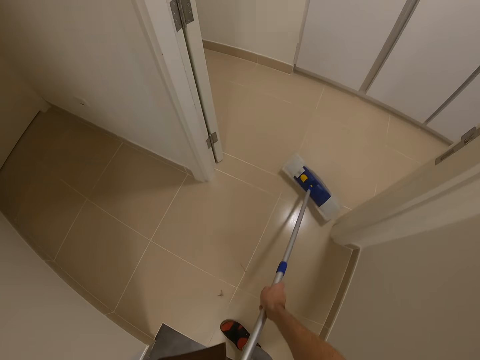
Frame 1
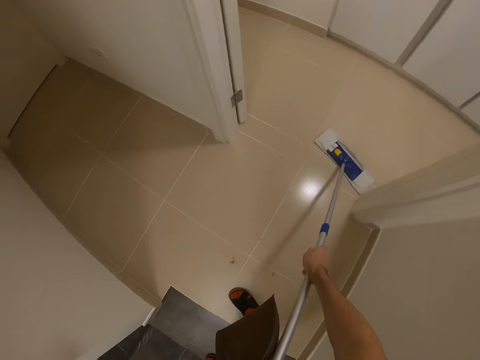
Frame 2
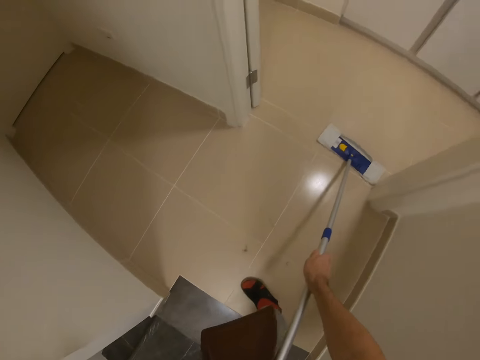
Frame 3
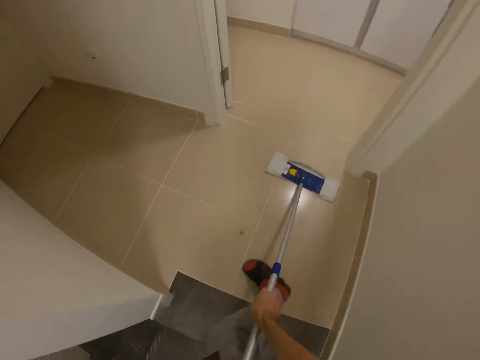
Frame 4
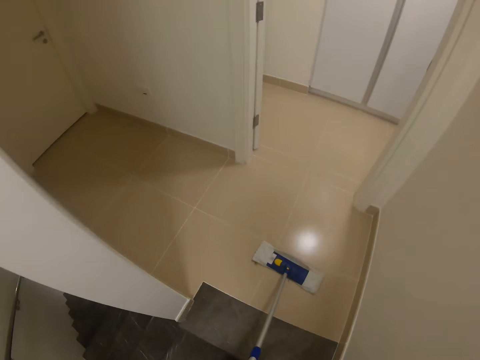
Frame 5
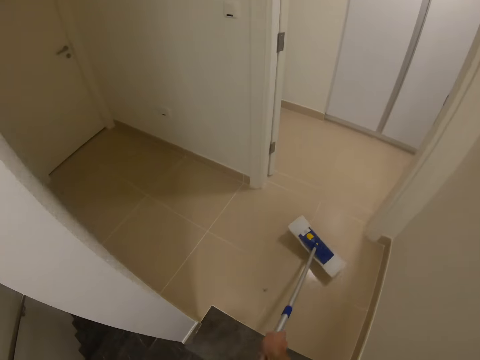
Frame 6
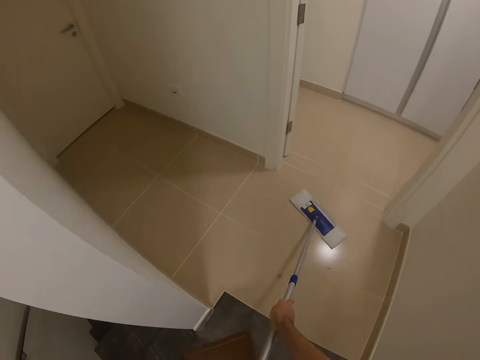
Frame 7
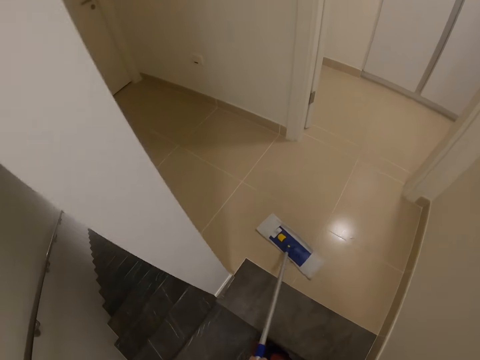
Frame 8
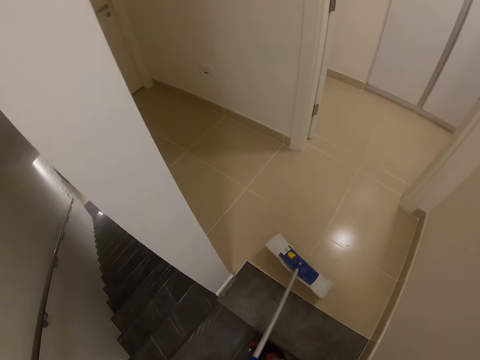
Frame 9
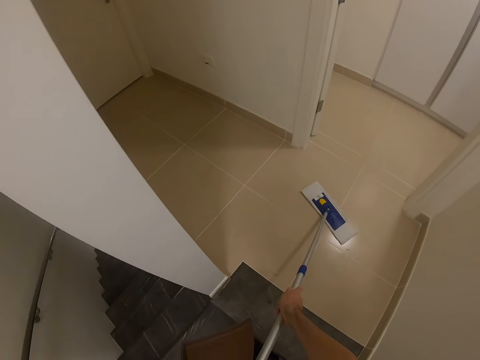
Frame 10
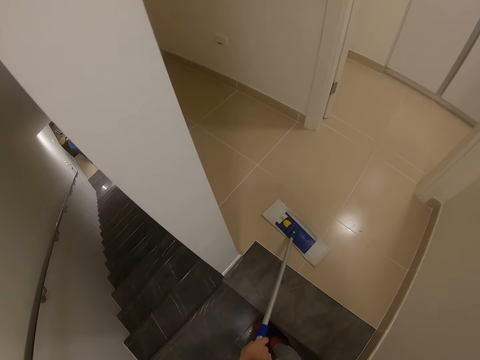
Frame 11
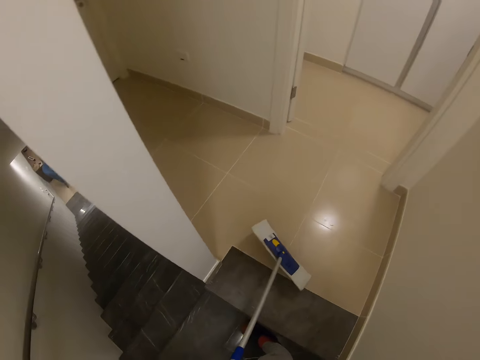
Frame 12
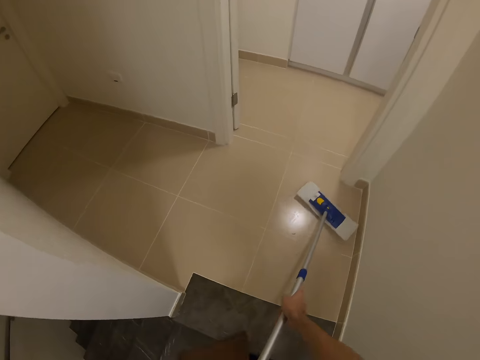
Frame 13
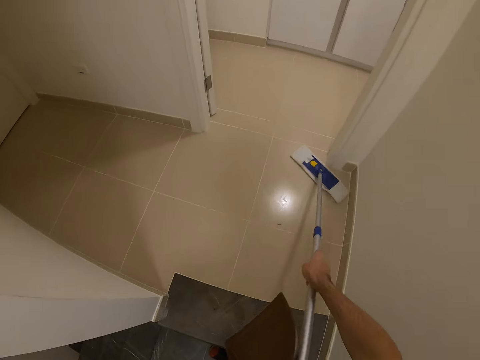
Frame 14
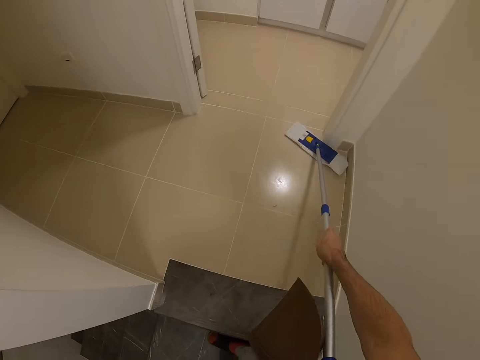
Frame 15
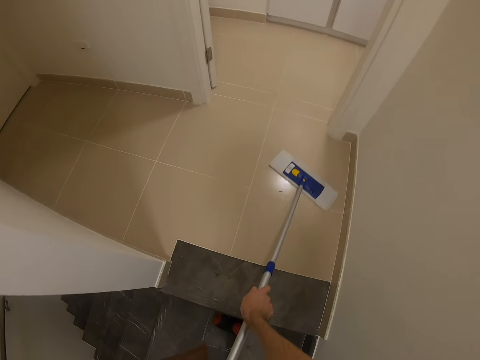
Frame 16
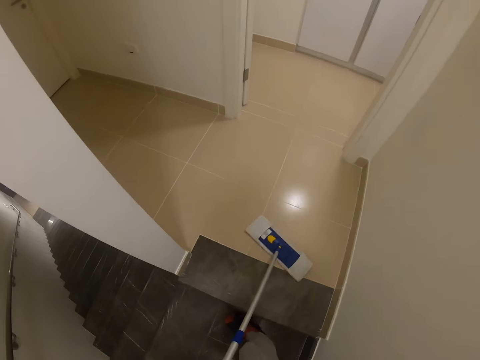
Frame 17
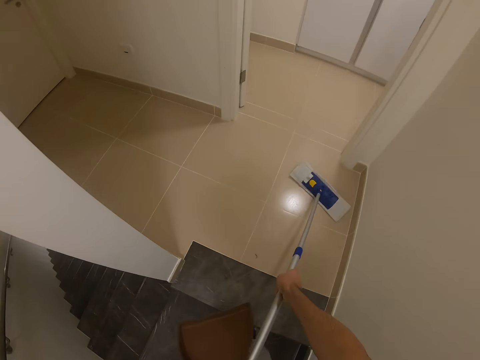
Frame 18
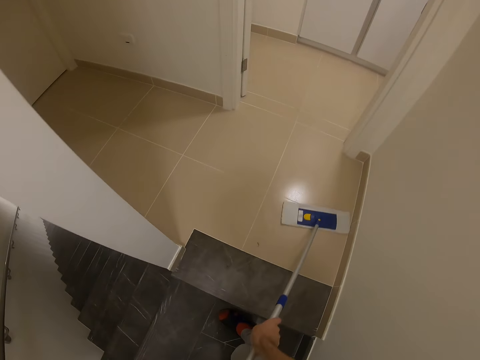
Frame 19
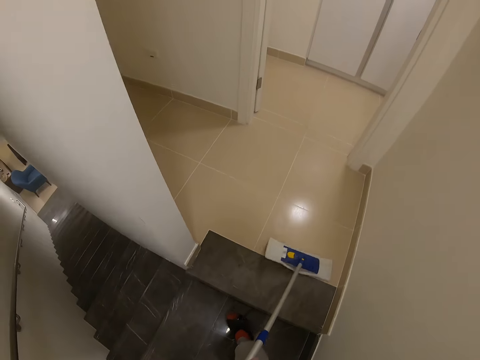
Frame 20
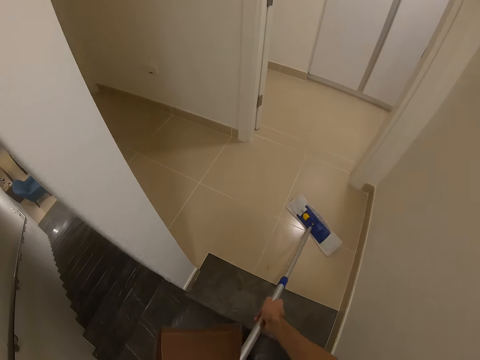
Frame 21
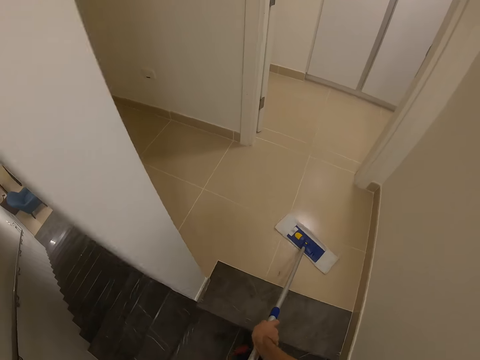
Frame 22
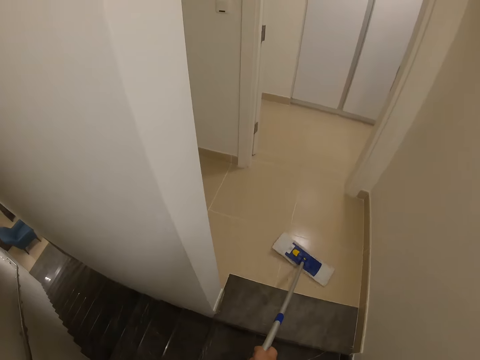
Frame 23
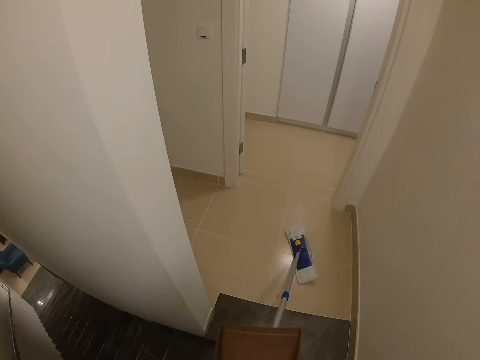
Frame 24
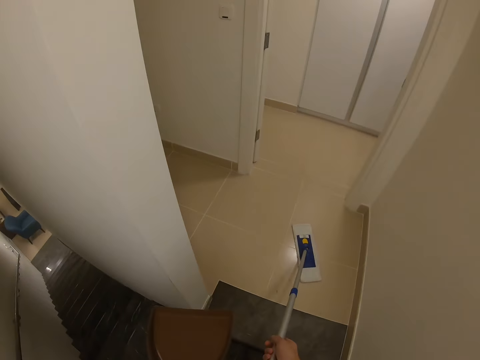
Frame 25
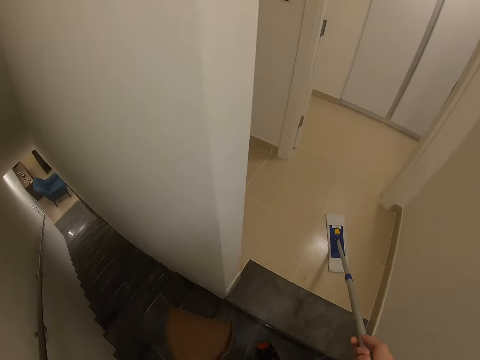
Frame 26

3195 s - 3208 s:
The camera wearer cleans the floor with a cleaning brush. They clean the floor with the cleaning brush again.

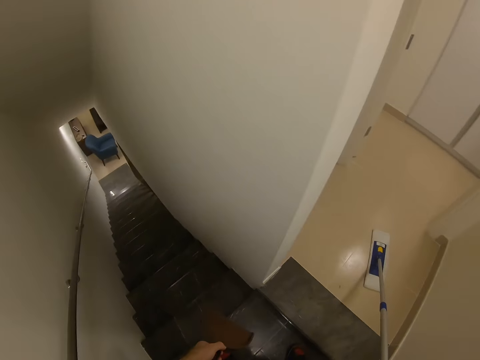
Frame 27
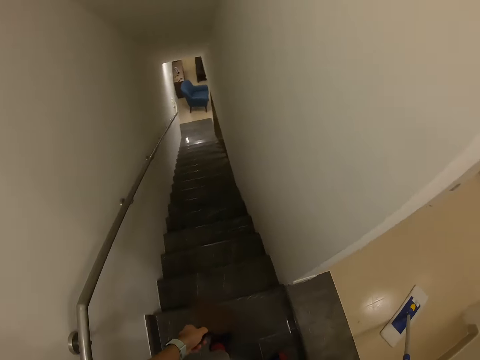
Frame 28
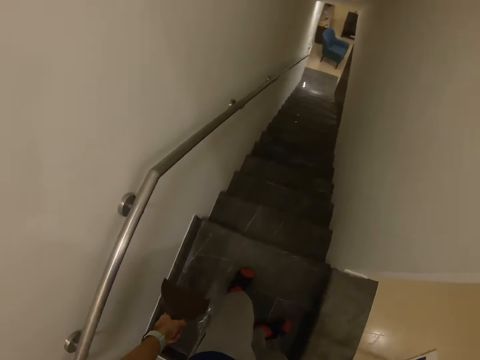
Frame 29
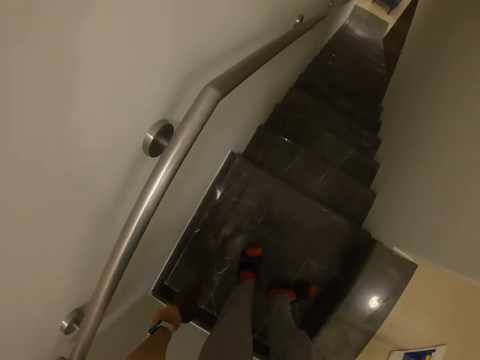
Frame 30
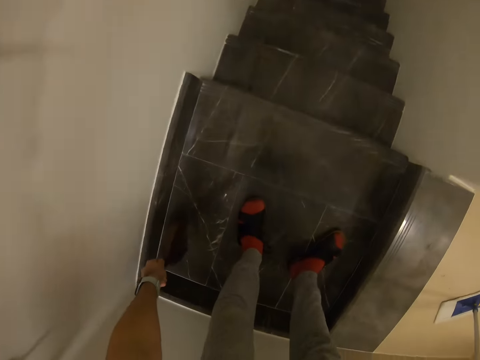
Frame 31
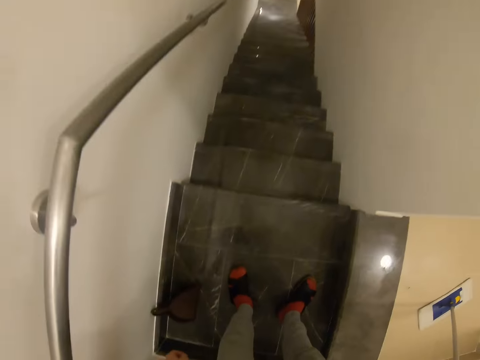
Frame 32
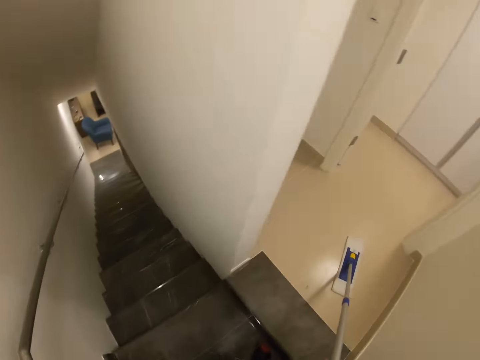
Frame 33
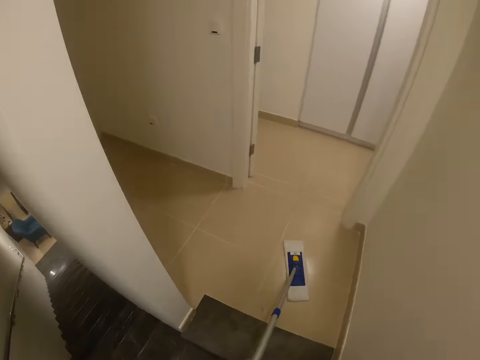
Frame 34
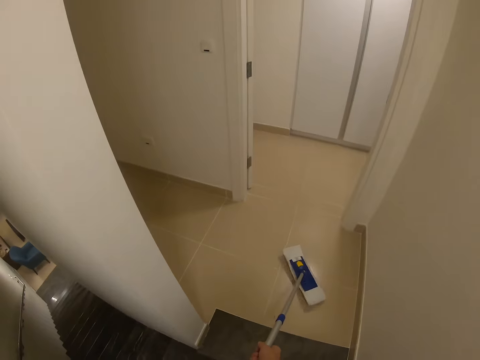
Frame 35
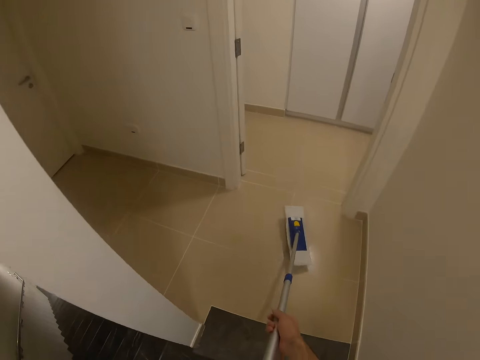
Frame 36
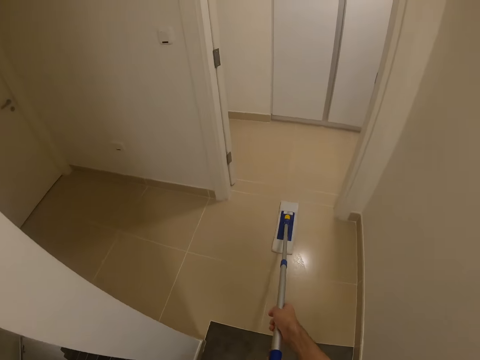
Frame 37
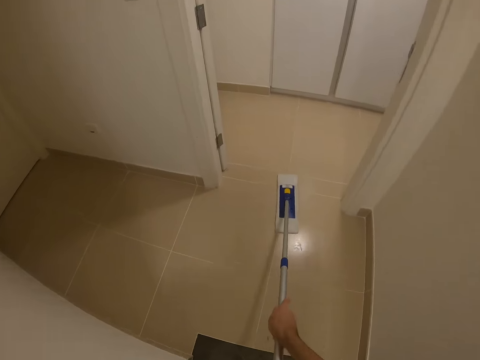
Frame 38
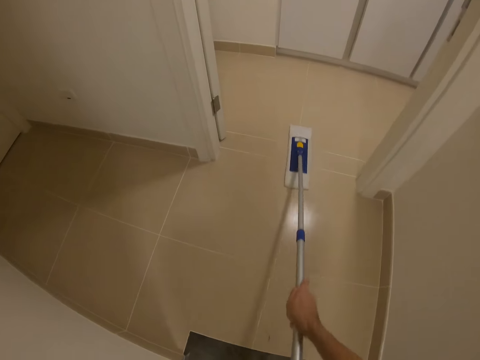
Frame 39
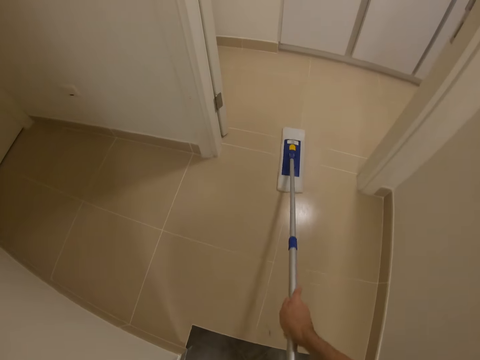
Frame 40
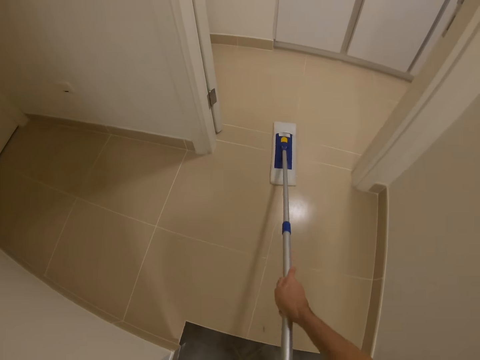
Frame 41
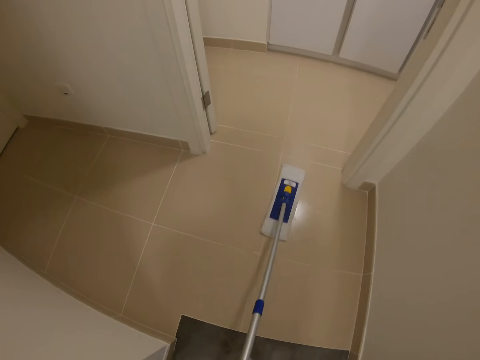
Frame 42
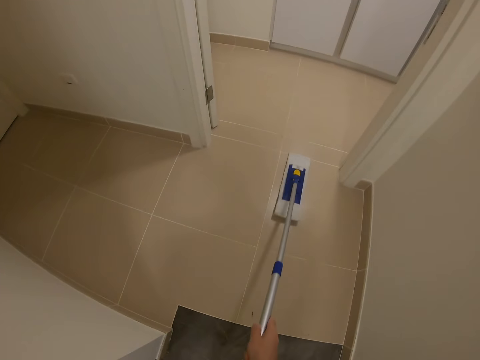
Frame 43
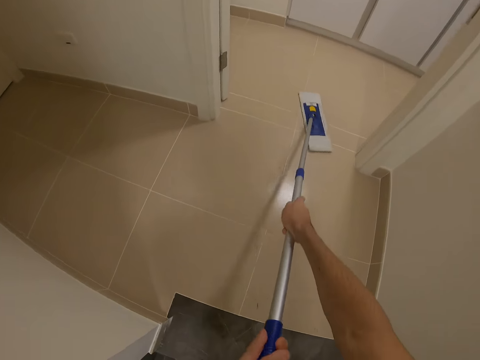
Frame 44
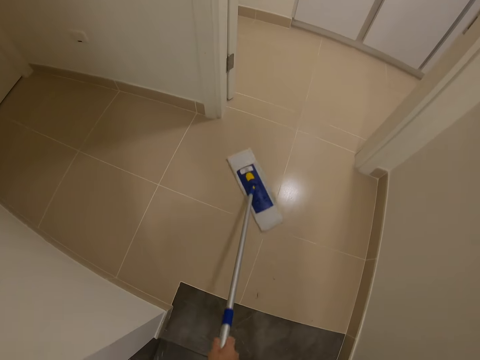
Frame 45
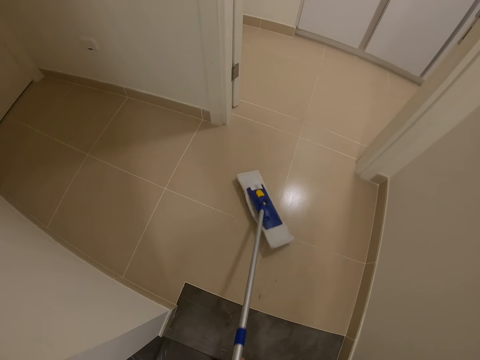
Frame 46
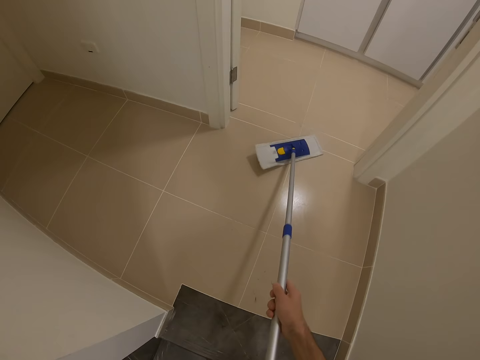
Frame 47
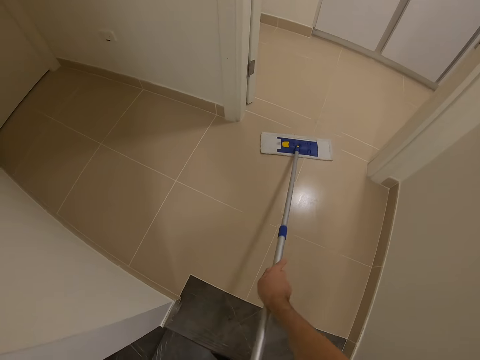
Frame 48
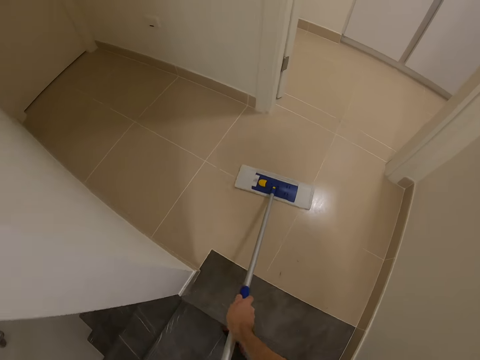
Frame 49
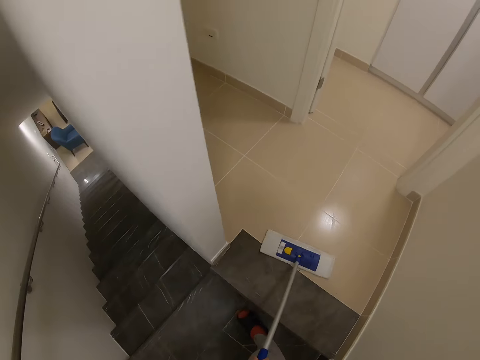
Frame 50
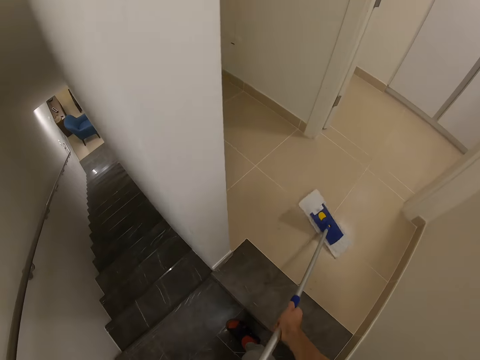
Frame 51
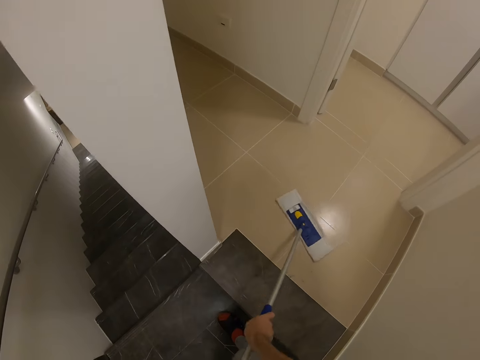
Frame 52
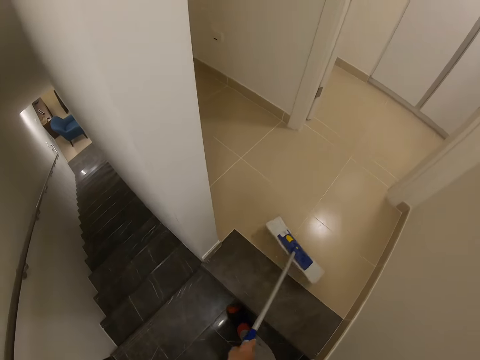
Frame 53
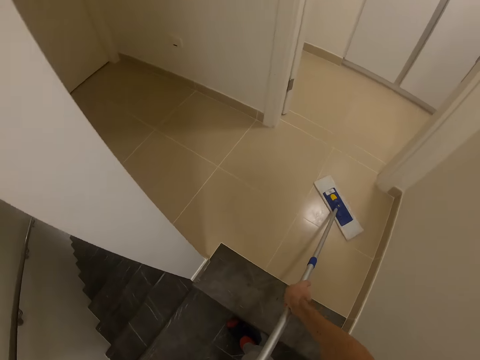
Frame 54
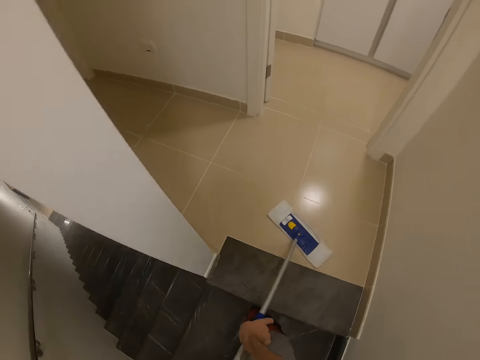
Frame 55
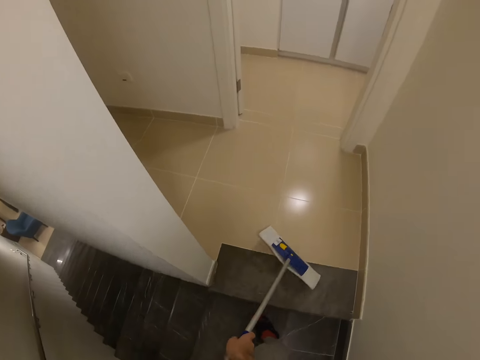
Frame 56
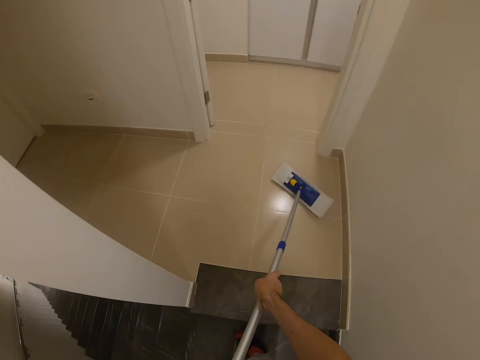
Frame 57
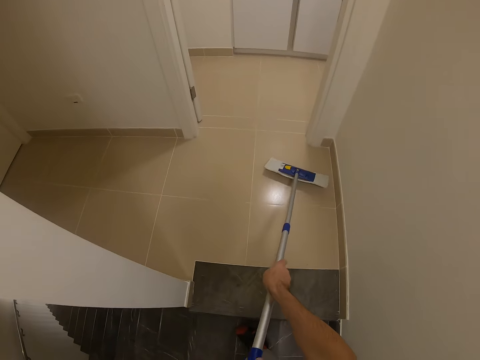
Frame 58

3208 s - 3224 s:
The camera wearer drops the dustpan on the floor. They move the mop back and forth. They clean the floor with a cleaning brush.
